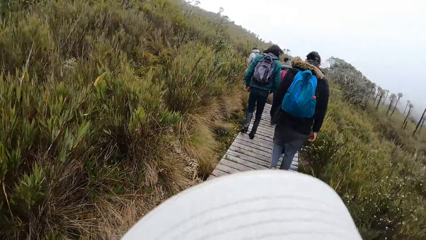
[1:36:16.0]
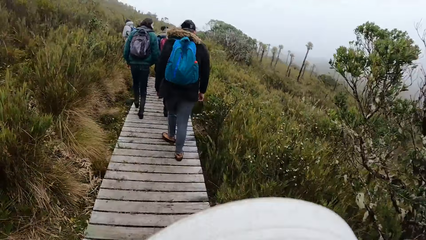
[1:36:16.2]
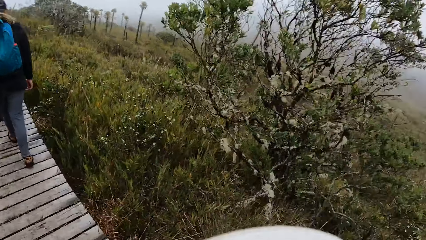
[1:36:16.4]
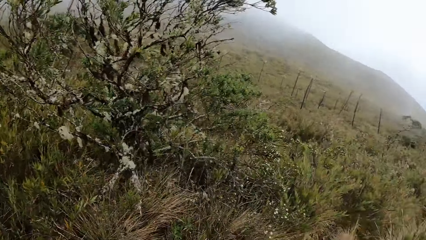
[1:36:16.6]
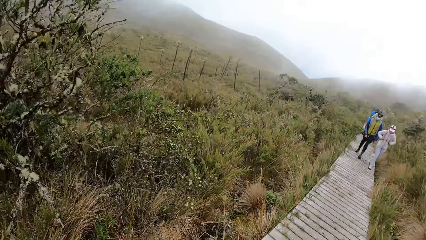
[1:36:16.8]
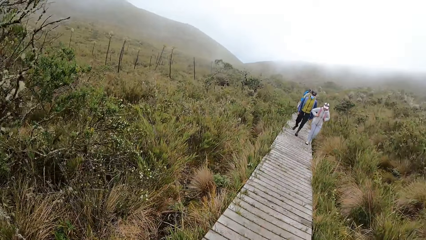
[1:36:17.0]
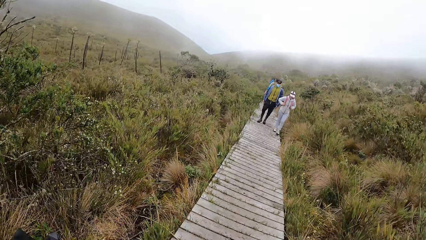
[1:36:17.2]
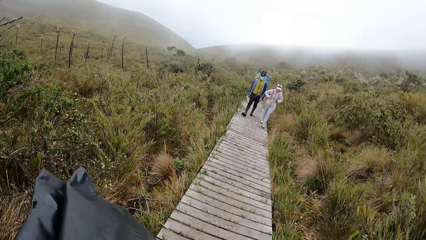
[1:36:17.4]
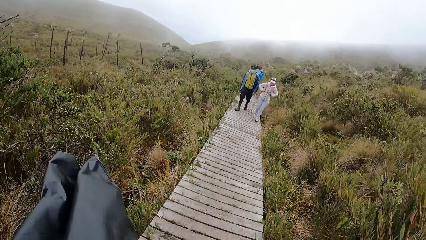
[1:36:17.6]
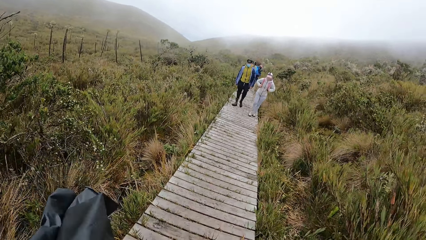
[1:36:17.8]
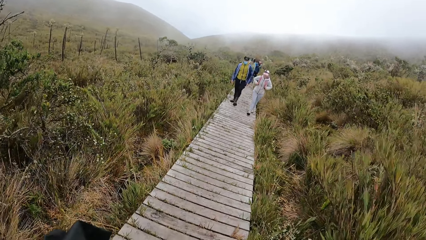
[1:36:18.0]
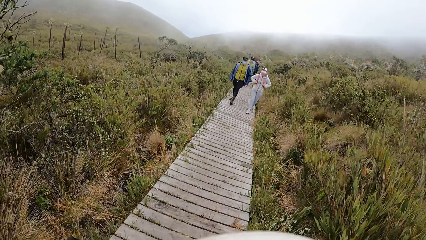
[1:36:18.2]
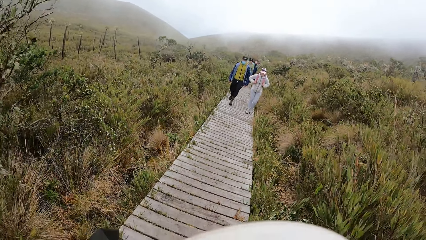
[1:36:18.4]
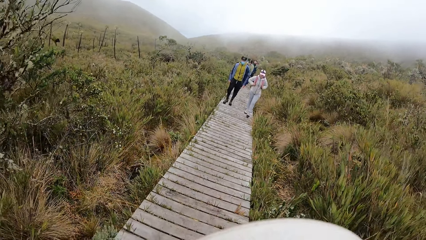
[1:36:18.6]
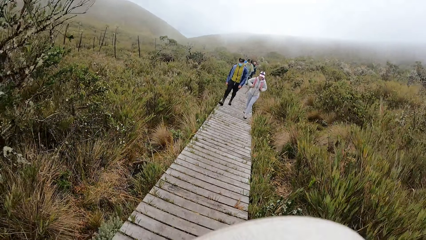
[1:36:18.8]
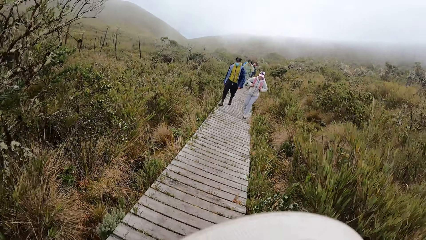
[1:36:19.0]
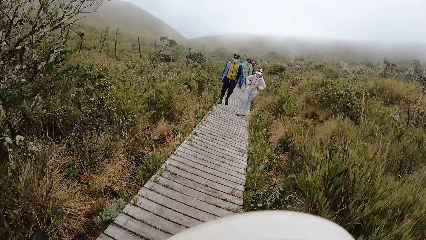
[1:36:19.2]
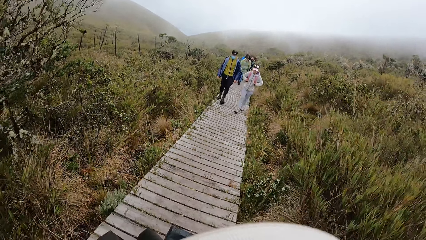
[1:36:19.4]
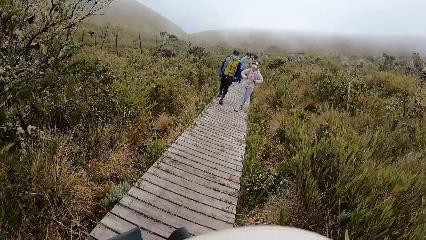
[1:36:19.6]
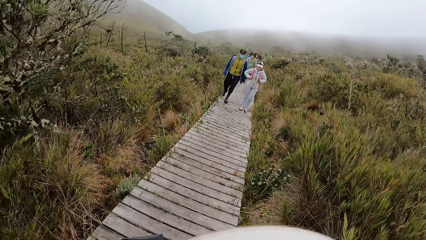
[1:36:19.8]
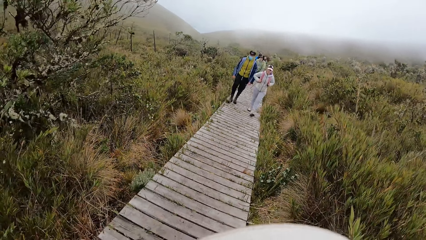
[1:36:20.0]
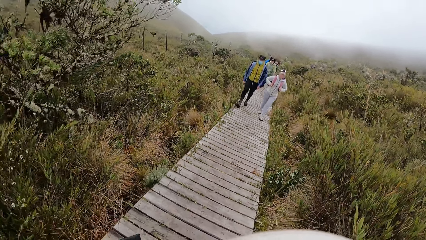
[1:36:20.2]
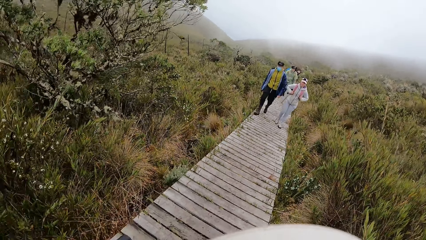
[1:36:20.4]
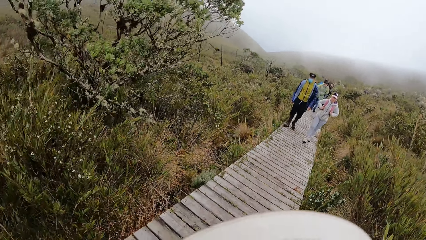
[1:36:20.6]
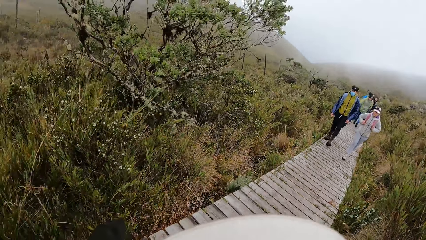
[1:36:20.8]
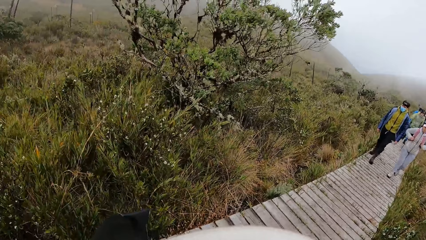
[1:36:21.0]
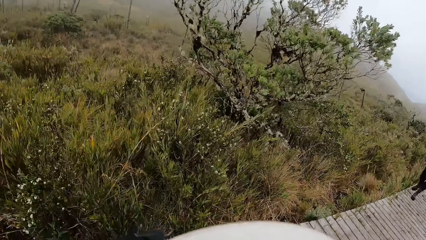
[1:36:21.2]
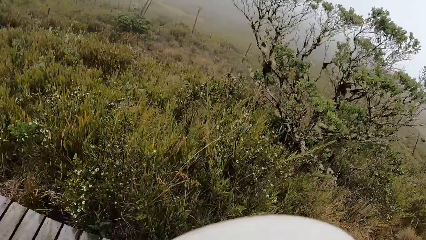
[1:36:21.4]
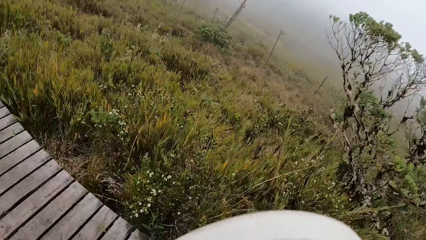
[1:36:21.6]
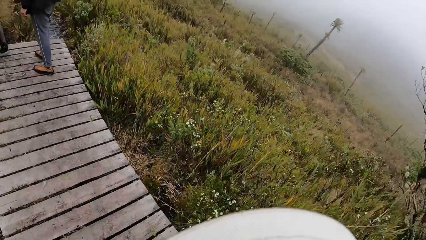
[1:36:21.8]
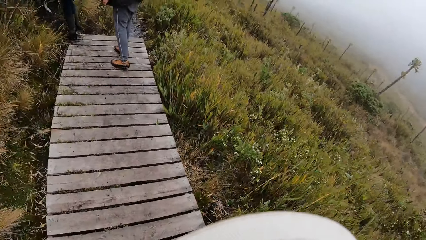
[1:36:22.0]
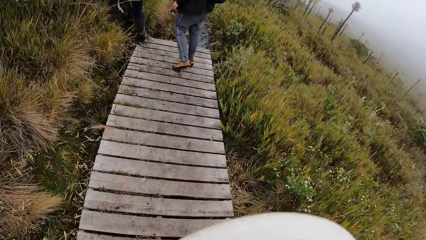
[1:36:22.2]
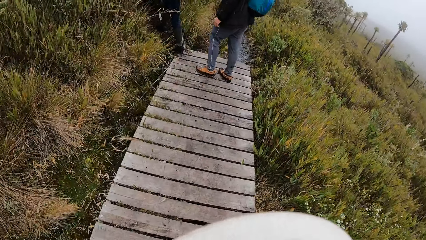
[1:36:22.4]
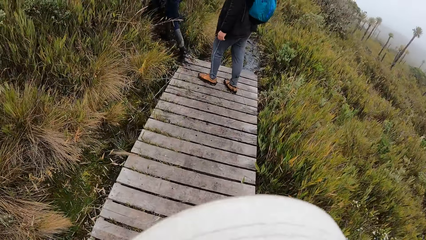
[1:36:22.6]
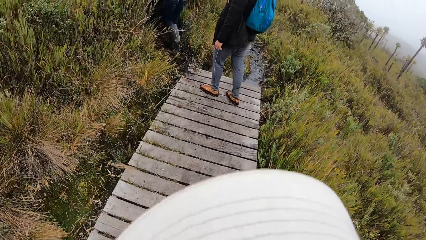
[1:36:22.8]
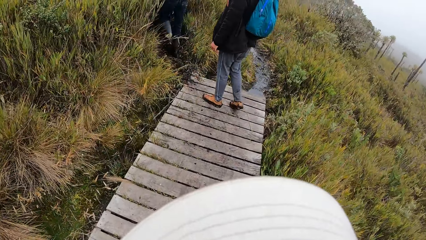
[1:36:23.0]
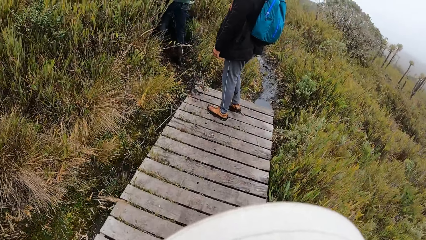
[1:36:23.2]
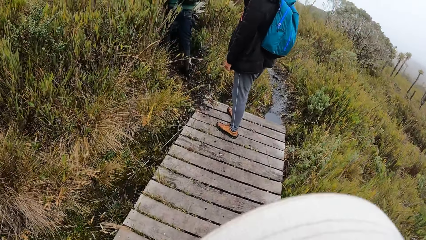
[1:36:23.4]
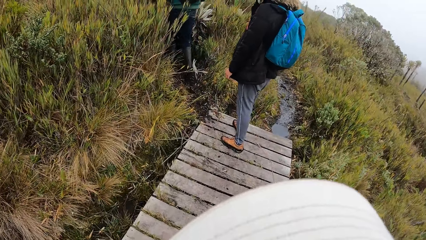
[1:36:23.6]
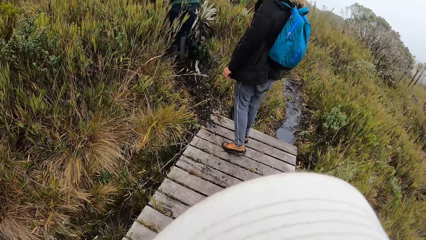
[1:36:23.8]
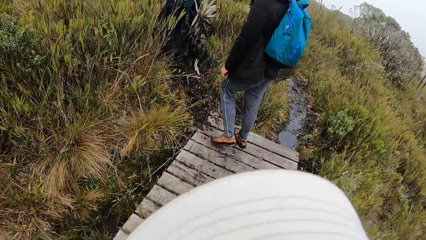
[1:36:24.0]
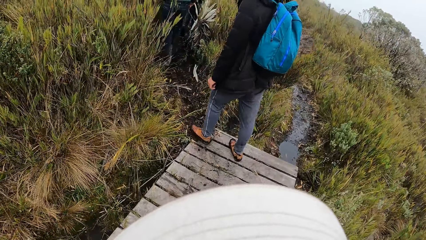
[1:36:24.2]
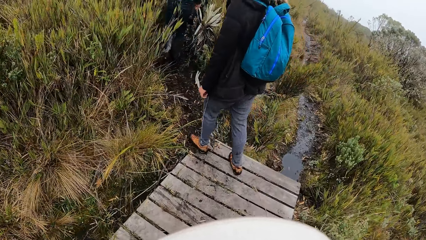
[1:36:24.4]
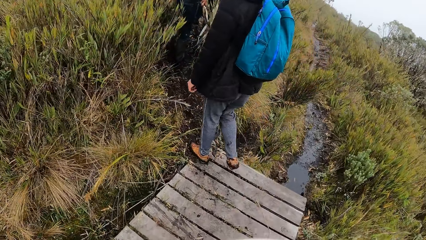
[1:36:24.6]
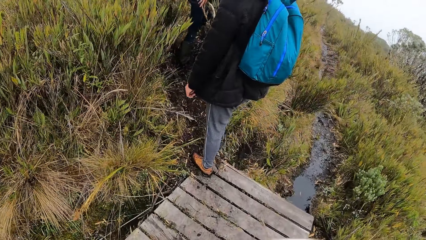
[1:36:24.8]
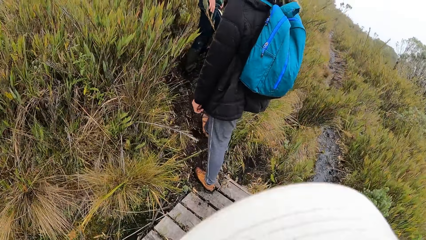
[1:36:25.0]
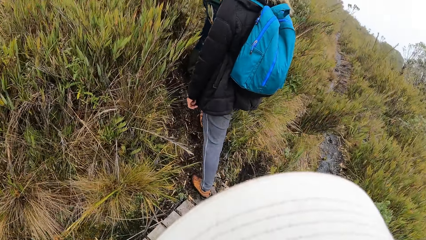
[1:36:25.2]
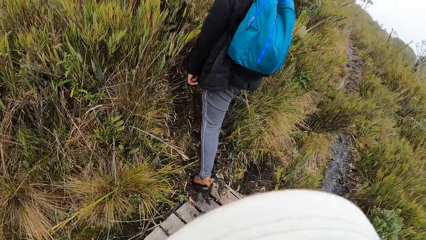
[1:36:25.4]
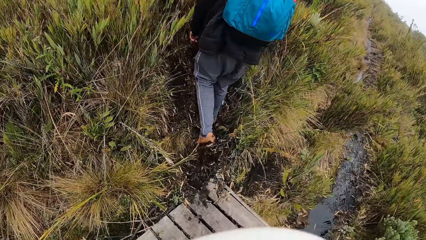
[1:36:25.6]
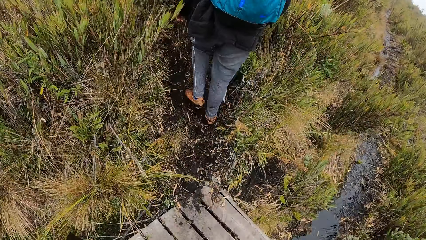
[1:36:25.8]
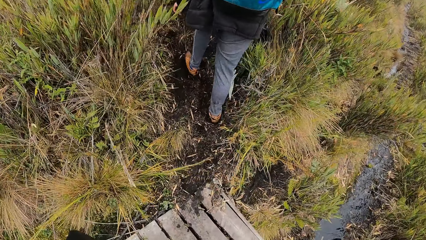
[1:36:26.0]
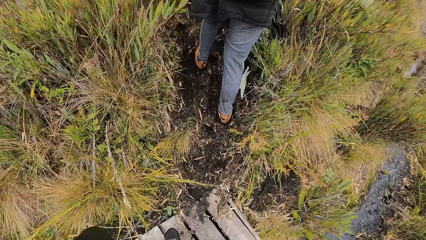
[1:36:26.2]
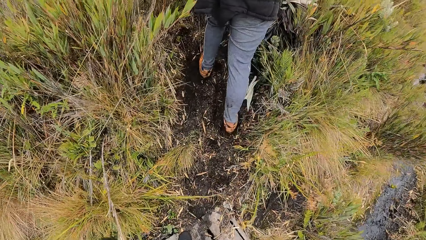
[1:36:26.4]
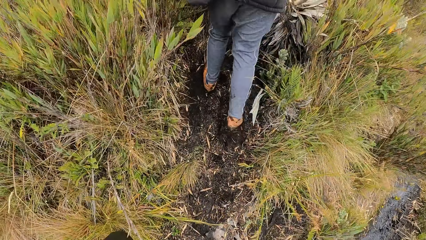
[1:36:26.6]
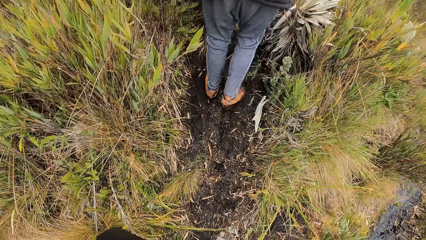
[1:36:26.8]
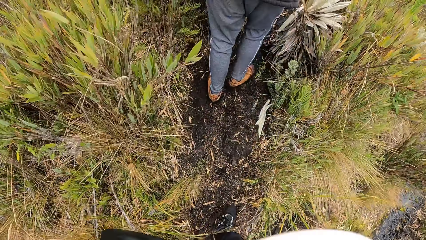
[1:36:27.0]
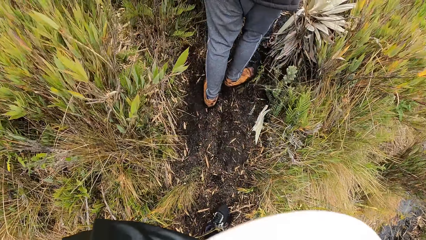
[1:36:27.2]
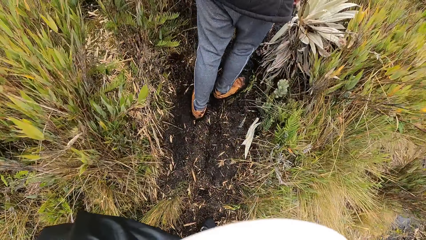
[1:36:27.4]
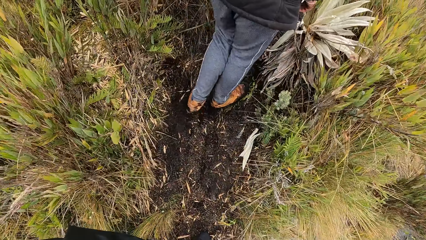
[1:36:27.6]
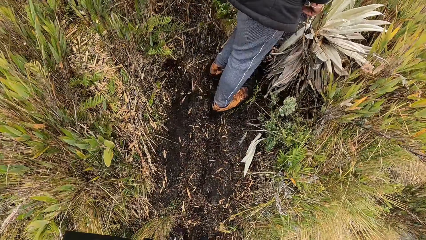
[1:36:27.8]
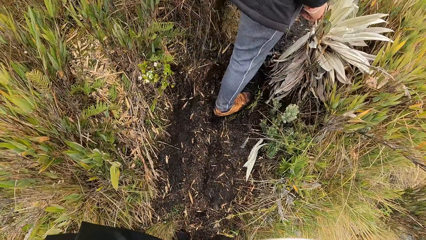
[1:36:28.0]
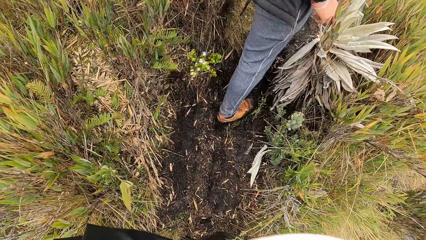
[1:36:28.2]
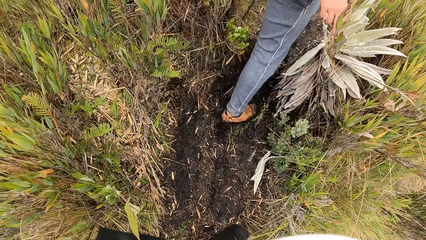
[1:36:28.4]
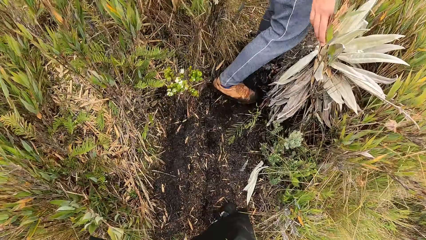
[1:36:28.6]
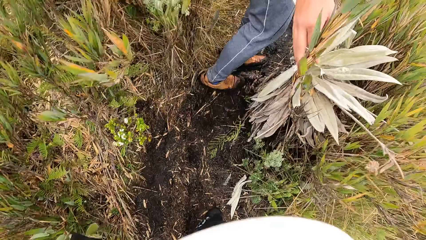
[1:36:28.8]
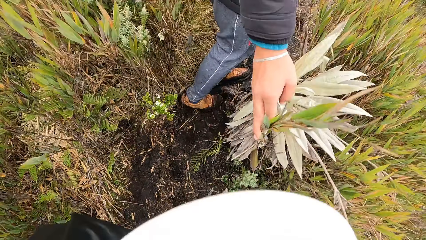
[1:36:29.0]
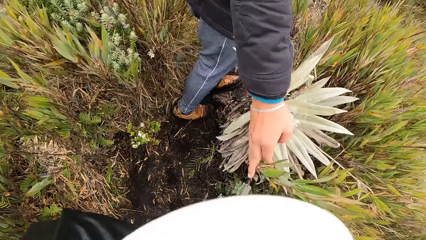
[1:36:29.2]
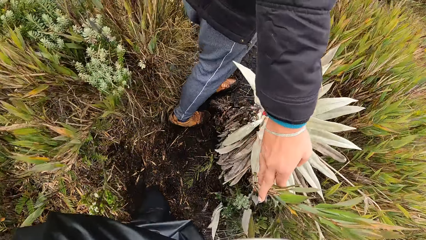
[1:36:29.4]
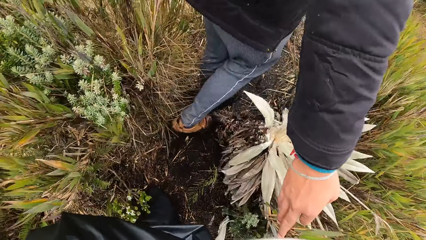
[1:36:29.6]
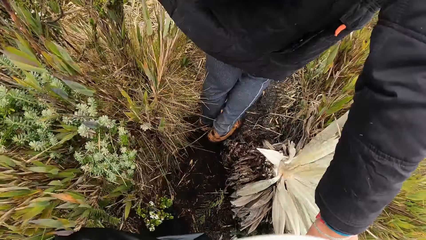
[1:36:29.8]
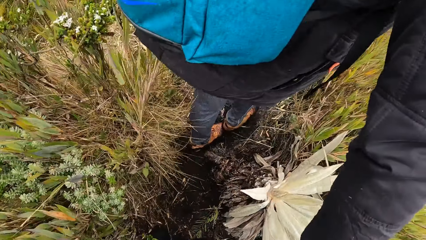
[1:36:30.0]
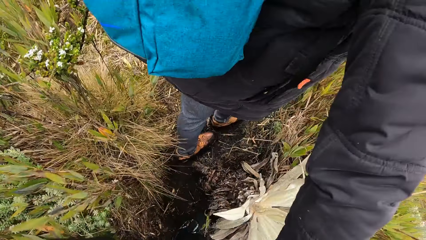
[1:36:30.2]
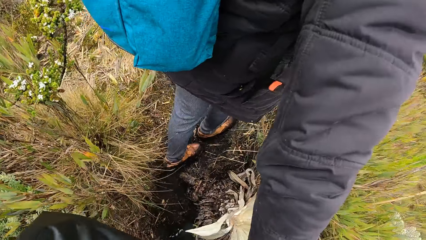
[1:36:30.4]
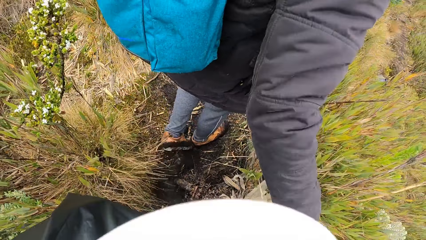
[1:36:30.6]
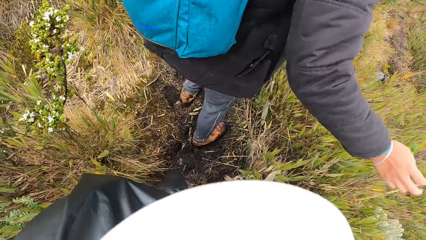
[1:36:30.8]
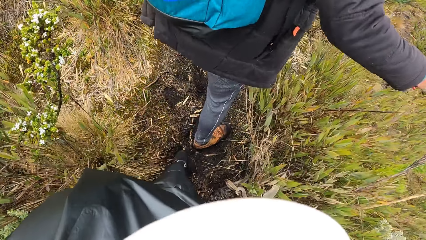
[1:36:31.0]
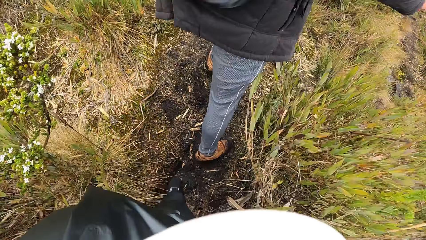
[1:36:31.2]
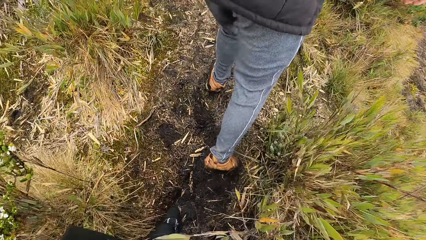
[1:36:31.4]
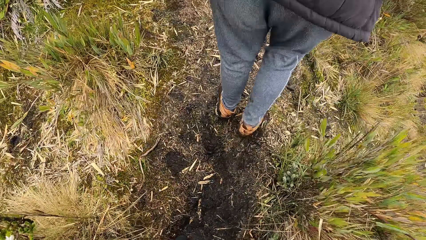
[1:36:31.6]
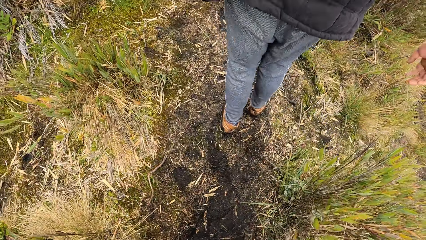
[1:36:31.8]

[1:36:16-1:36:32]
The camera wearer looks backwards at the bridge. They walk on the road. They walk on it again. A man holds a leaf with his right hand.
